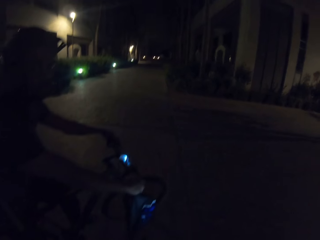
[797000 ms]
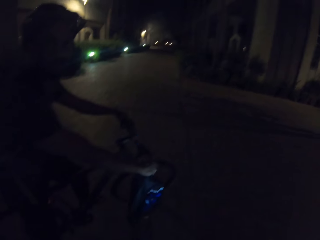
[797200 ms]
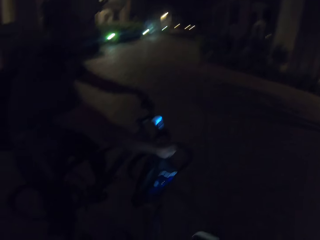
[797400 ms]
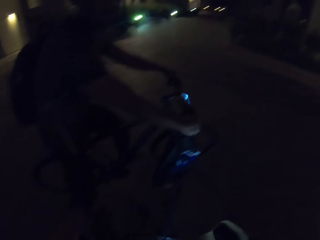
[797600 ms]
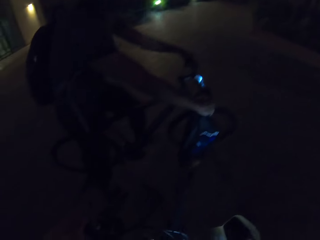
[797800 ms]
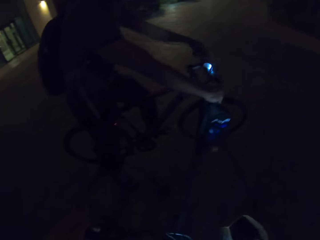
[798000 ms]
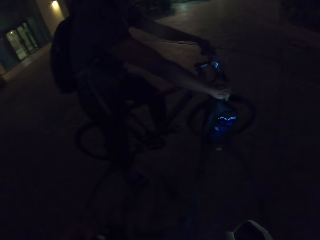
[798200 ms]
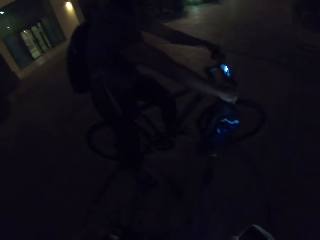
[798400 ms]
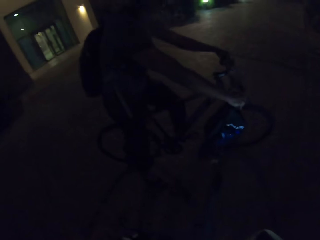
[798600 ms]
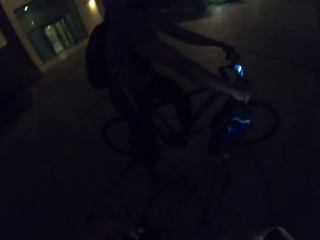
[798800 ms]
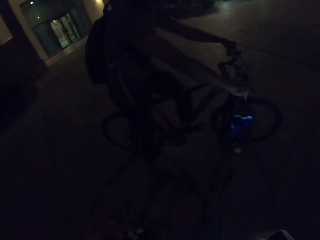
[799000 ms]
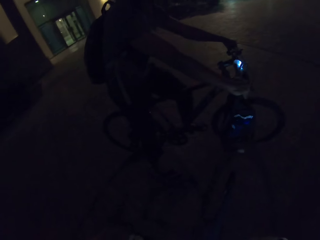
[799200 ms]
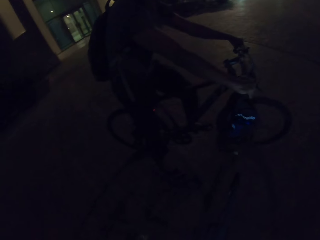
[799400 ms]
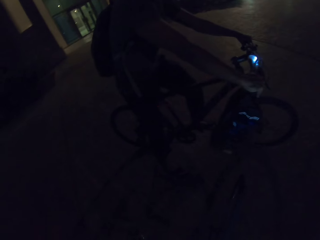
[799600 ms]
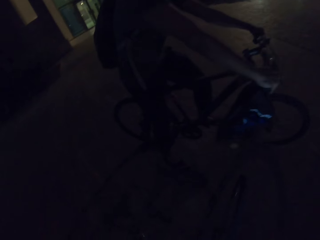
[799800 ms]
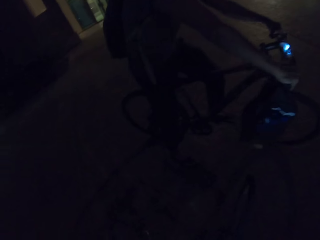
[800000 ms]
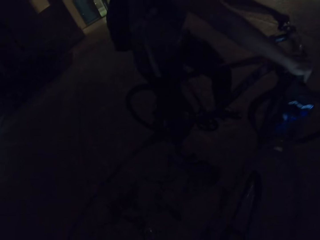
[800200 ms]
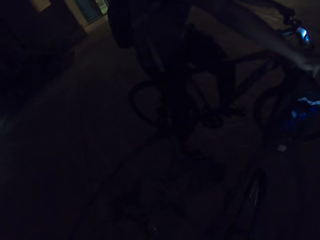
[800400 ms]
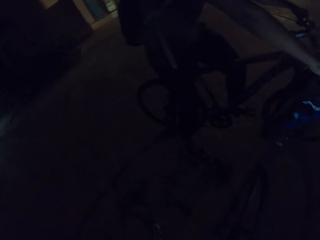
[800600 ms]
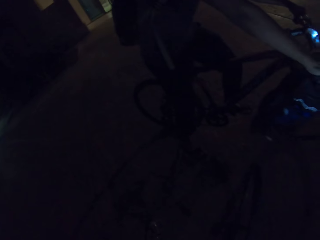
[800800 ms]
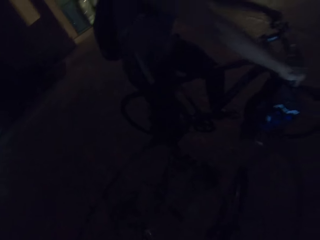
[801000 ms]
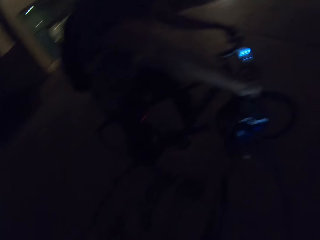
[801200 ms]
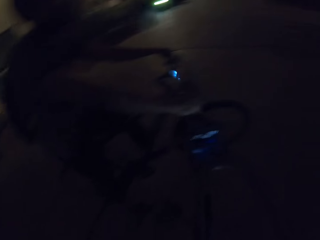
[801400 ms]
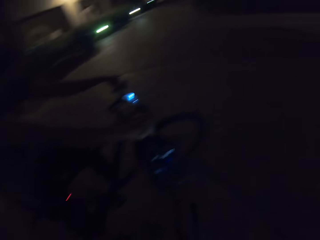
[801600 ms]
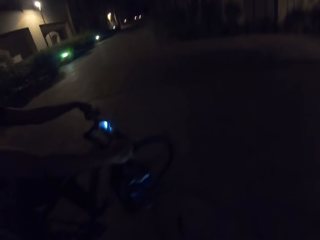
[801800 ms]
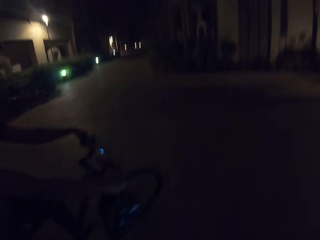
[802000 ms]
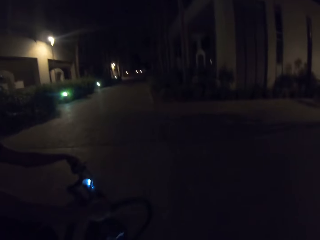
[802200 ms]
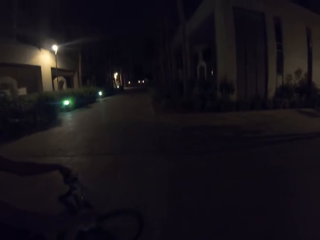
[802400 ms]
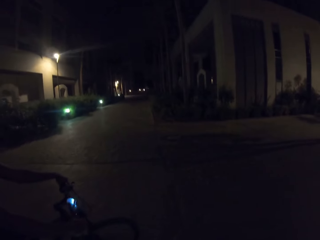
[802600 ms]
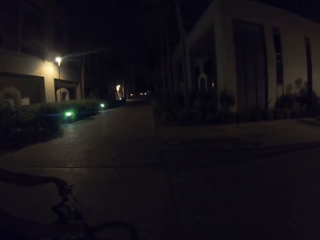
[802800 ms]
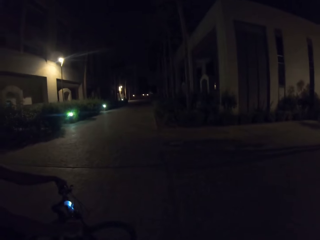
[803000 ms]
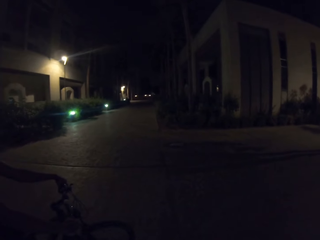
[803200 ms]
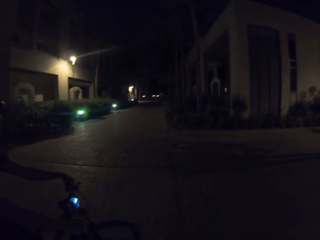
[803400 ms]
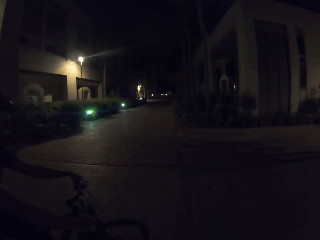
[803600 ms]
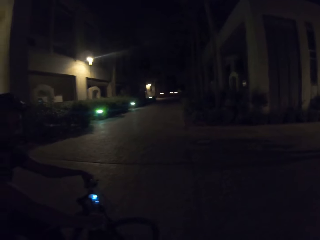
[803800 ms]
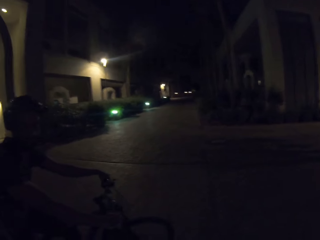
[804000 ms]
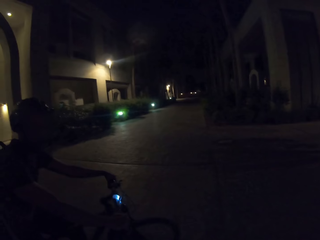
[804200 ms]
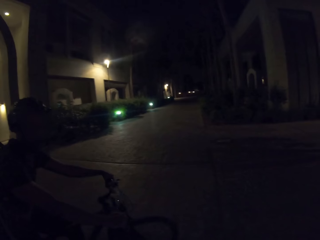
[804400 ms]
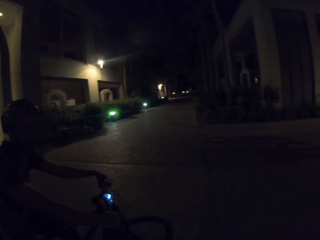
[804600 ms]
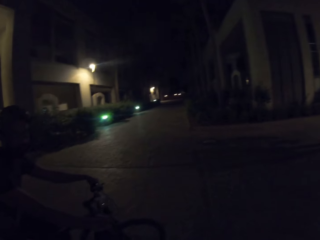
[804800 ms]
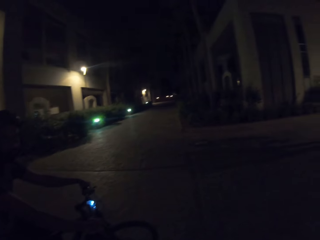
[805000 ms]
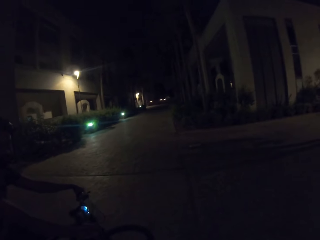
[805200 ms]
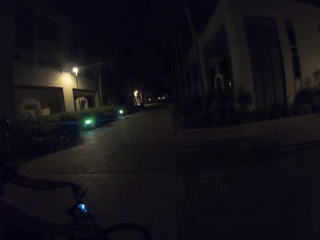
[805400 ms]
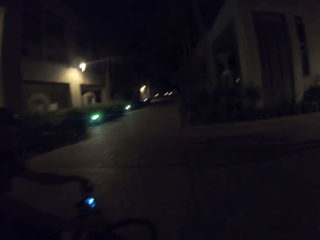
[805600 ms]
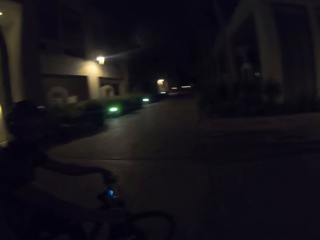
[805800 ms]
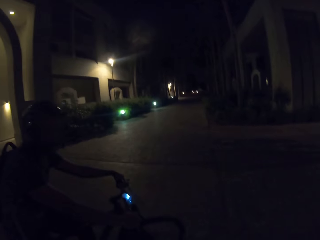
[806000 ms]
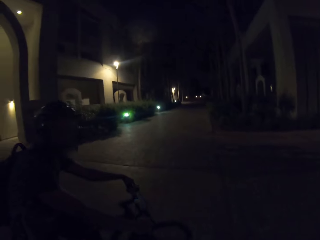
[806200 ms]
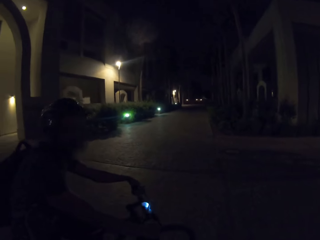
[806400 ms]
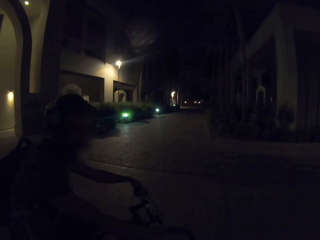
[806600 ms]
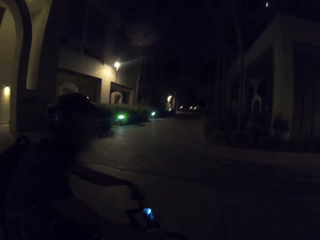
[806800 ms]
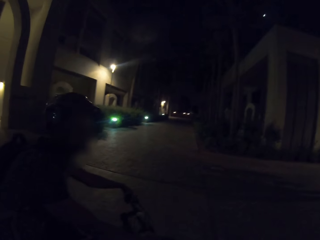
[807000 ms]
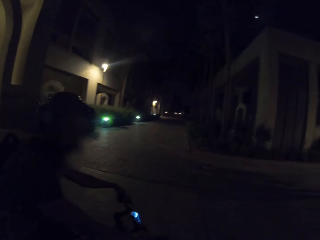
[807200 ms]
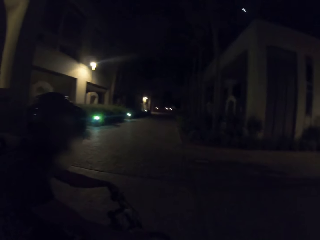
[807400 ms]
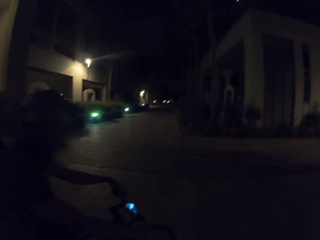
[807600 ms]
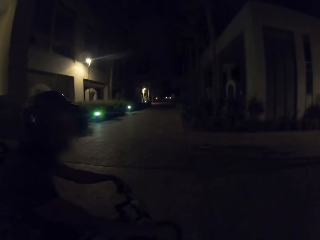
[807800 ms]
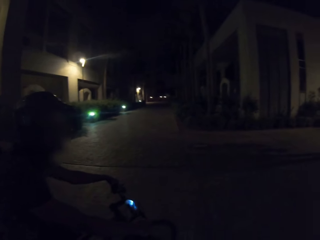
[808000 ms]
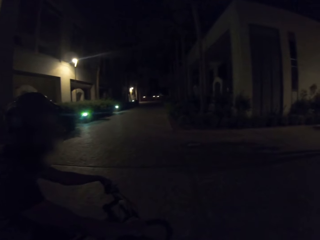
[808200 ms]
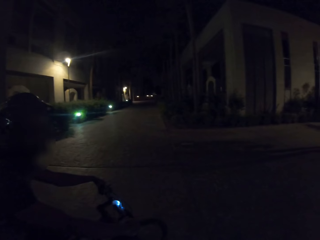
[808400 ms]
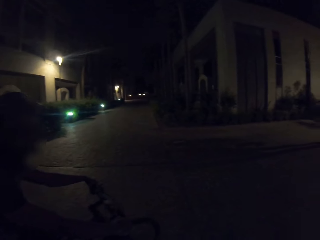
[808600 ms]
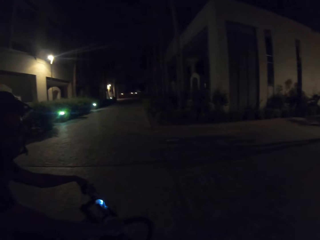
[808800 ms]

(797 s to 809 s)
A person moves the bicycle. The camera wearer looks around.

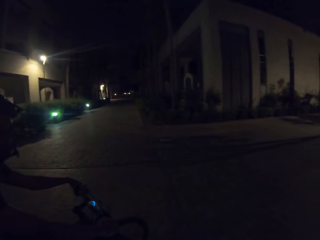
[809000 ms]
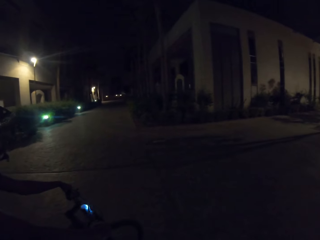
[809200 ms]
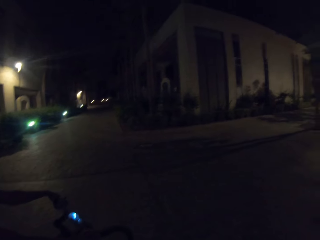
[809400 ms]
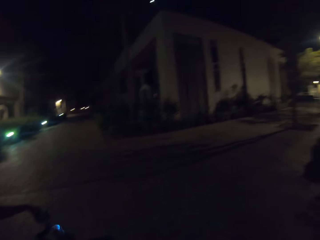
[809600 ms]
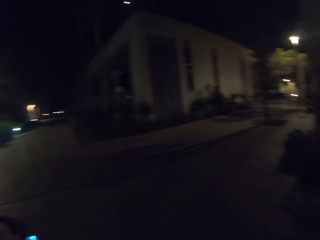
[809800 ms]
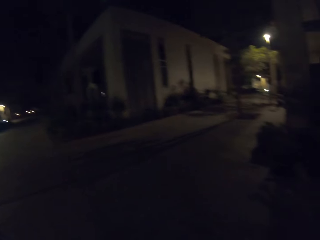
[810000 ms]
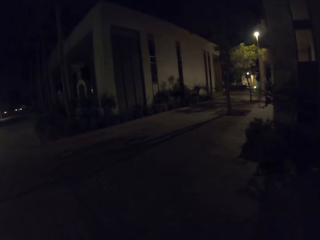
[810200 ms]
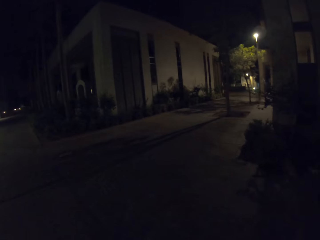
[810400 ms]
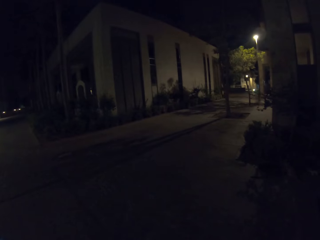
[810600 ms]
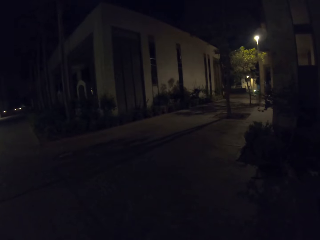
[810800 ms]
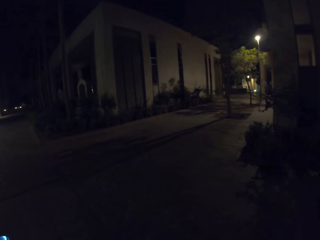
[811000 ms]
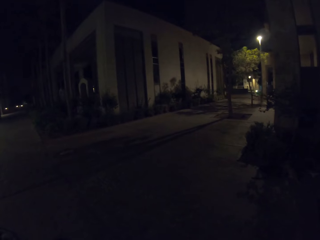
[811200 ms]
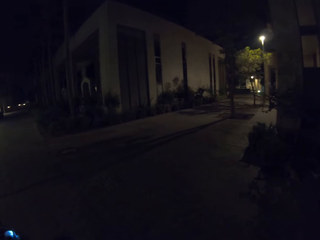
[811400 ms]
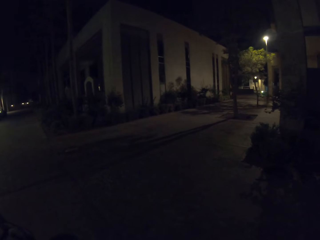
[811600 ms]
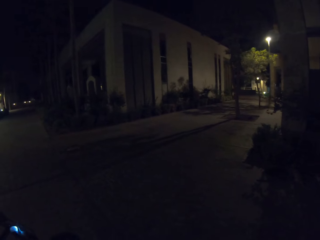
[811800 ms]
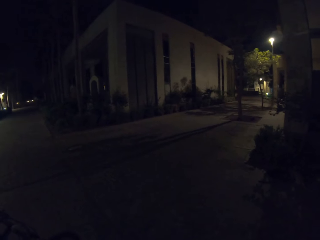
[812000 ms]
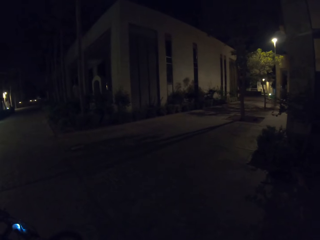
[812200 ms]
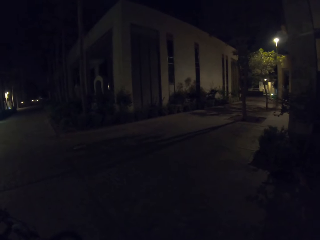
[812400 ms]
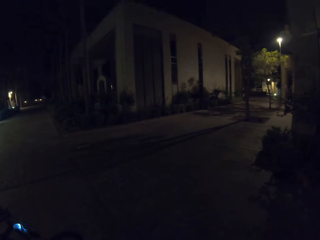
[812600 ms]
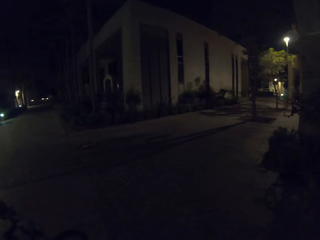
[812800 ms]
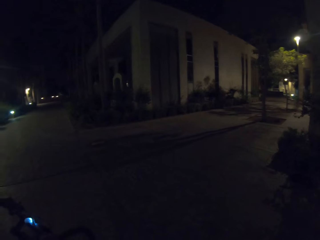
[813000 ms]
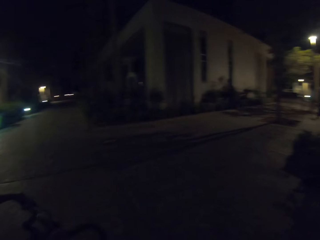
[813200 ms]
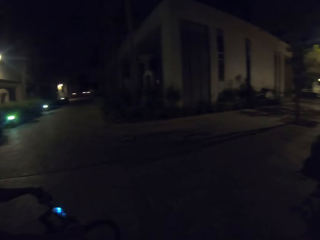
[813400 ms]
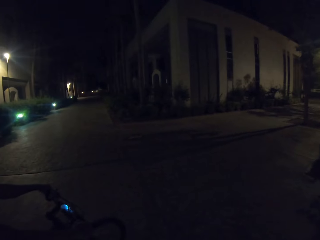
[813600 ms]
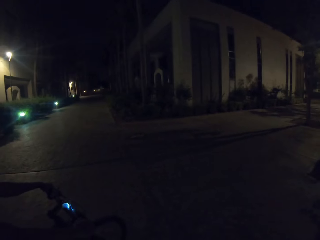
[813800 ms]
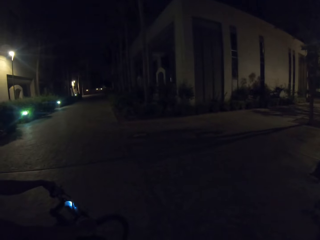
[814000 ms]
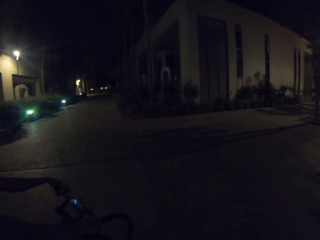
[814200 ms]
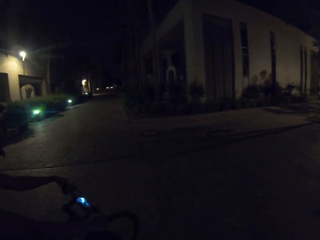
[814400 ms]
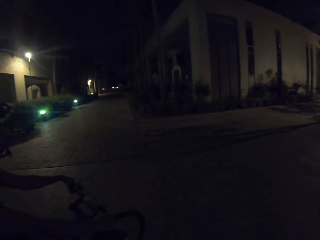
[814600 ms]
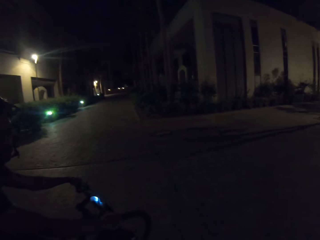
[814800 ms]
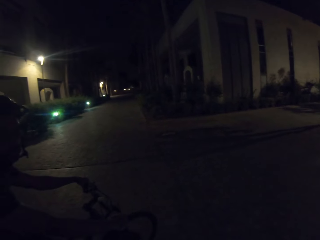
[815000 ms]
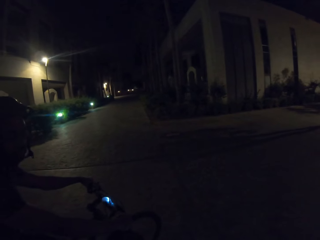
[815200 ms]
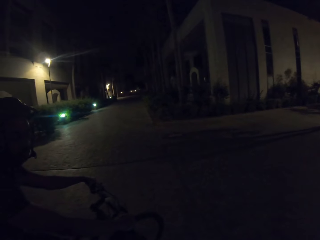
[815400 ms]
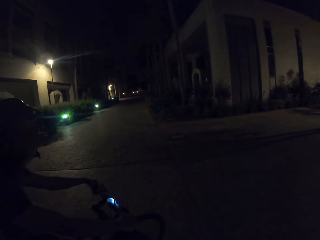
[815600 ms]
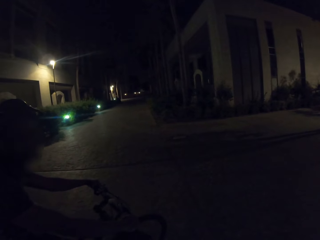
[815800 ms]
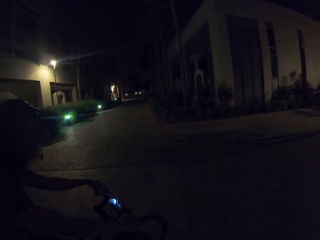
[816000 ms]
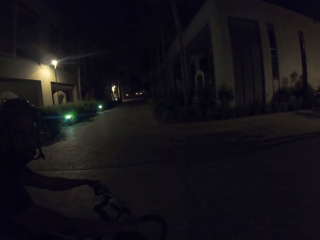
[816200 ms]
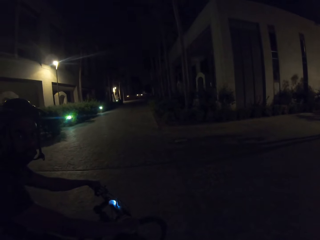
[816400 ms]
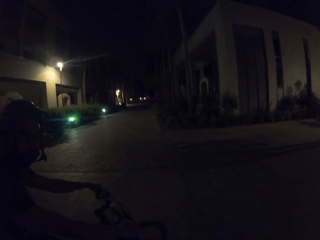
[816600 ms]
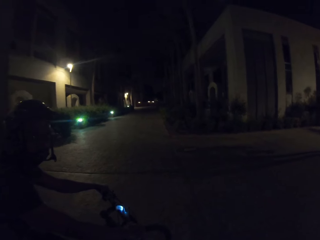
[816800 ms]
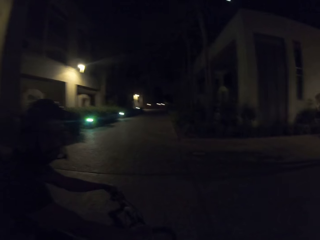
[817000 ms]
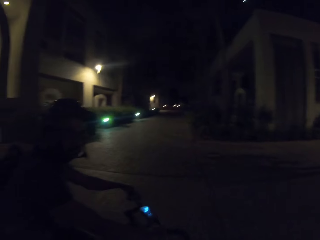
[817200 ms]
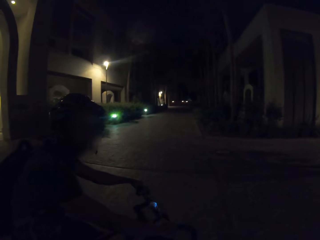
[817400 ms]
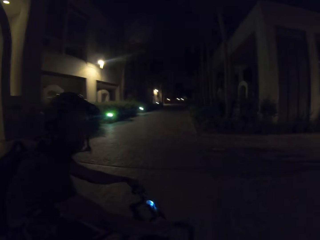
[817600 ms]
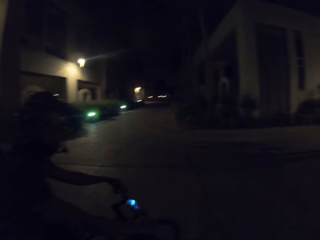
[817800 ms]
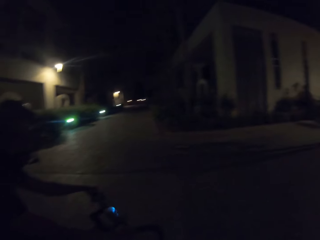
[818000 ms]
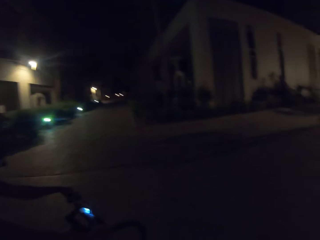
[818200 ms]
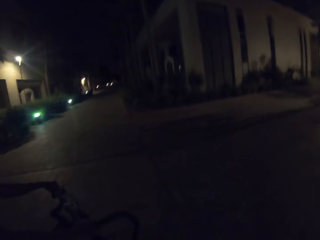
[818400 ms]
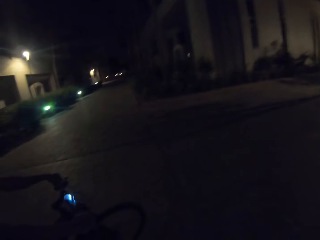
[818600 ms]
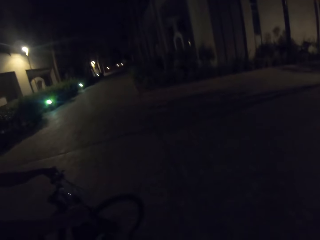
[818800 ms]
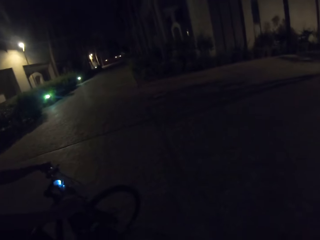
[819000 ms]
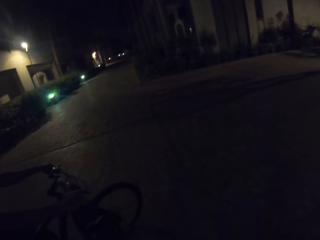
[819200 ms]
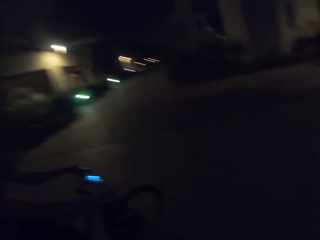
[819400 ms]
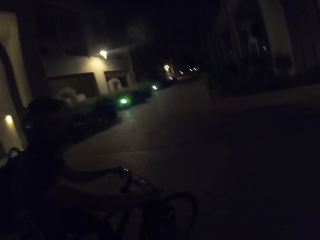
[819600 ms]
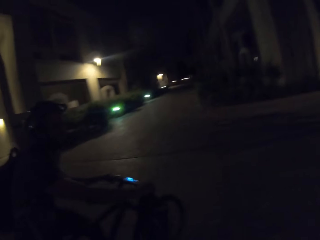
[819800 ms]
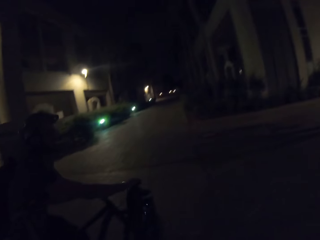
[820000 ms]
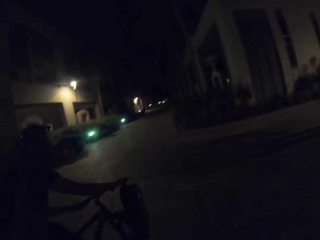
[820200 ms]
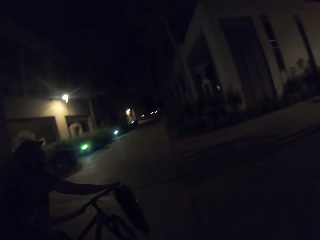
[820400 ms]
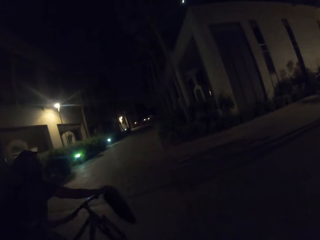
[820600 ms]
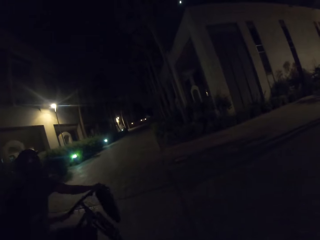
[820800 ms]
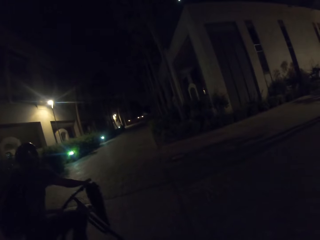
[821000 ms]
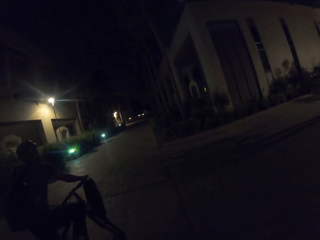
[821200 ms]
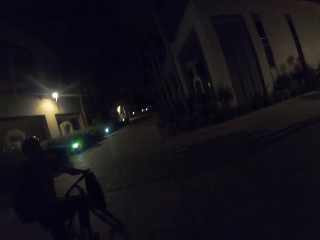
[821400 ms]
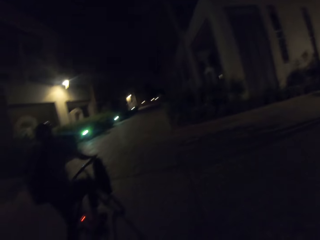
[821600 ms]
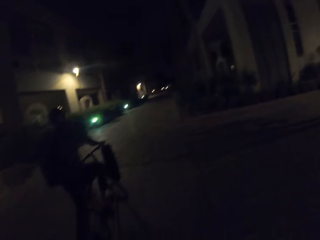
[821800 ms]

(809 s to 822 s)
The camera wearer looks around. A person rides the bicycle on the road.
